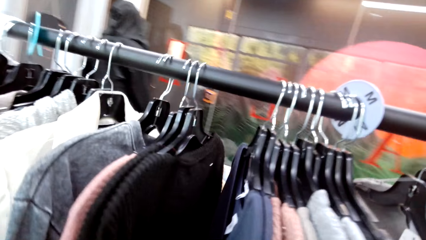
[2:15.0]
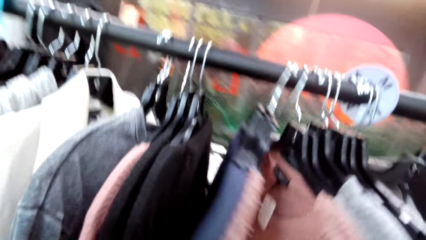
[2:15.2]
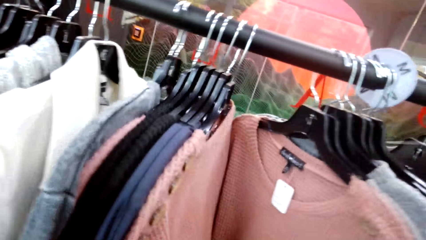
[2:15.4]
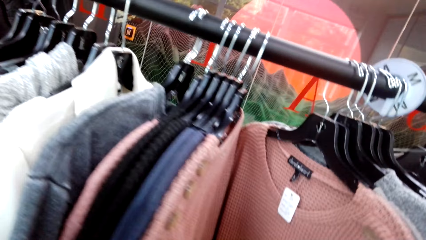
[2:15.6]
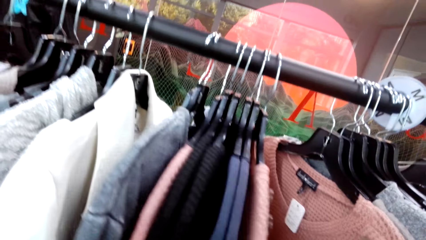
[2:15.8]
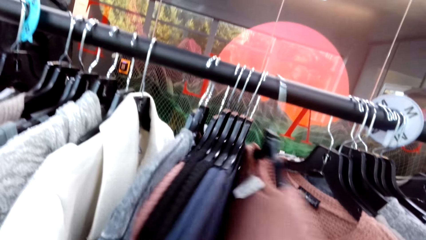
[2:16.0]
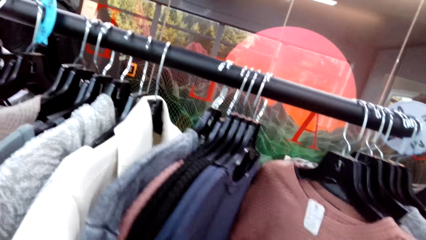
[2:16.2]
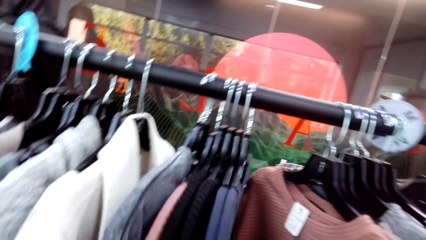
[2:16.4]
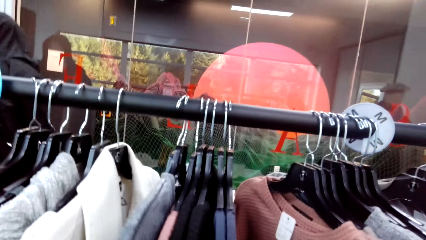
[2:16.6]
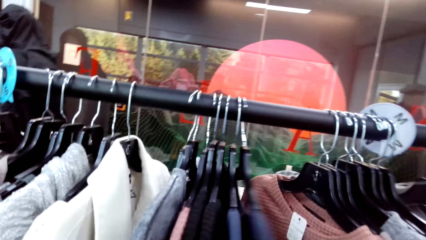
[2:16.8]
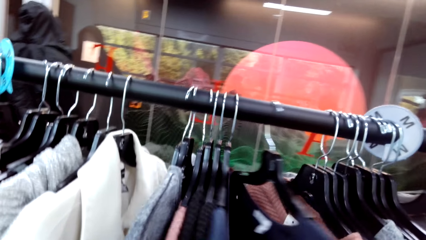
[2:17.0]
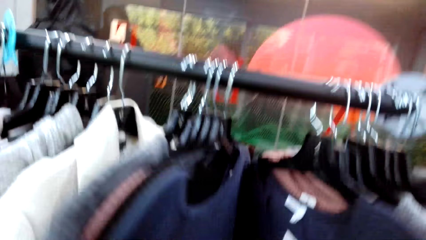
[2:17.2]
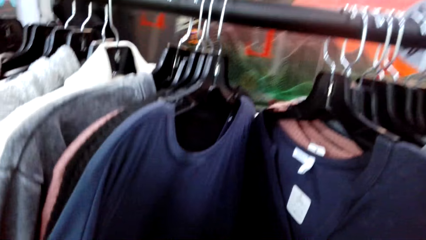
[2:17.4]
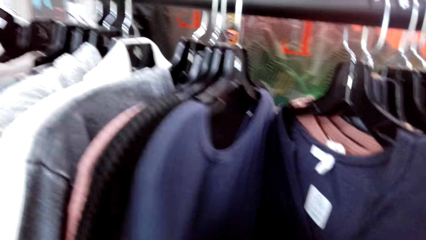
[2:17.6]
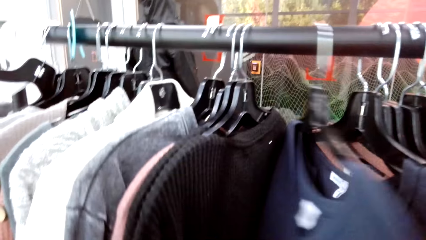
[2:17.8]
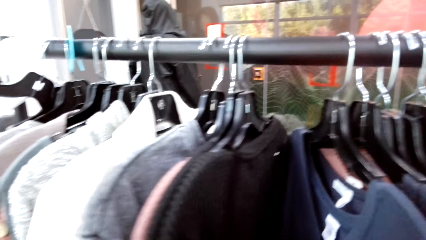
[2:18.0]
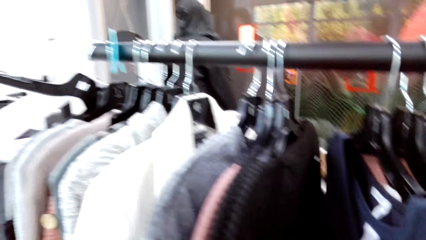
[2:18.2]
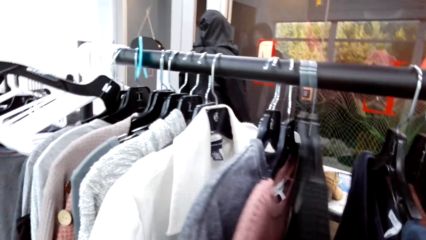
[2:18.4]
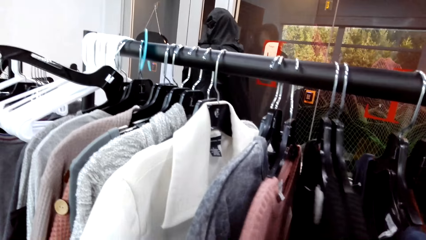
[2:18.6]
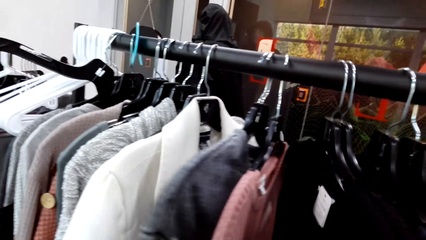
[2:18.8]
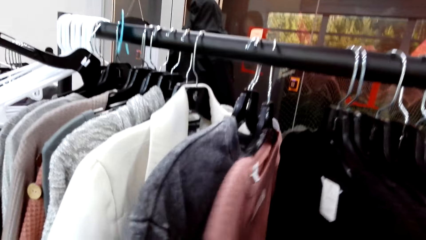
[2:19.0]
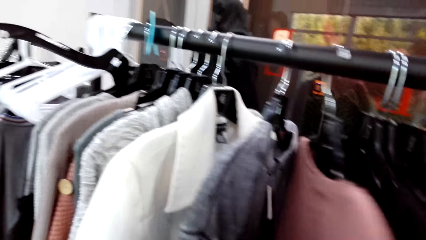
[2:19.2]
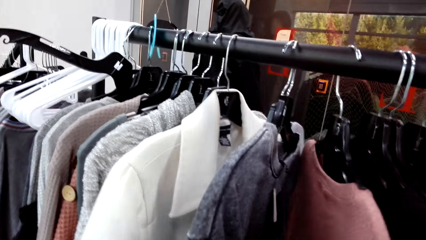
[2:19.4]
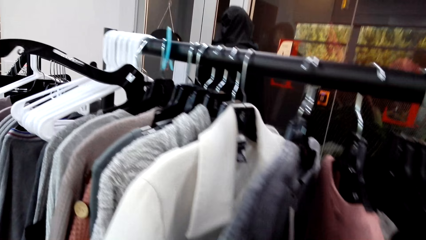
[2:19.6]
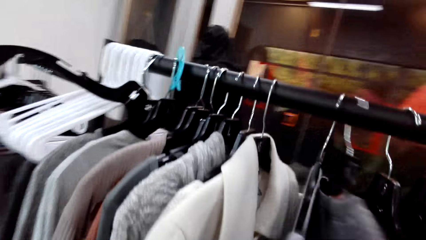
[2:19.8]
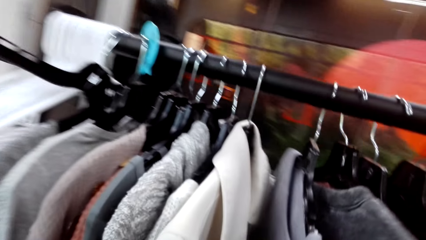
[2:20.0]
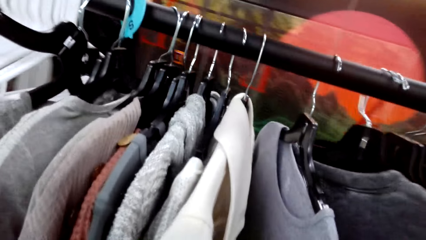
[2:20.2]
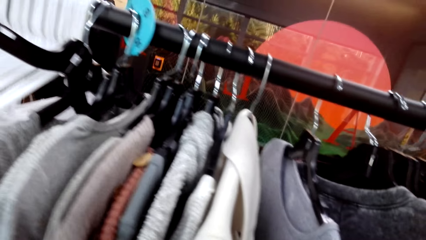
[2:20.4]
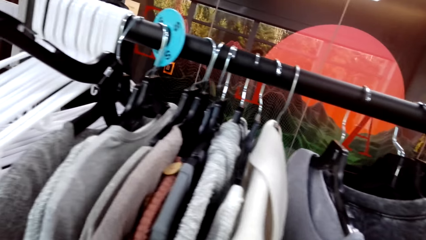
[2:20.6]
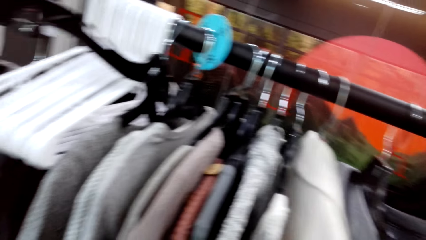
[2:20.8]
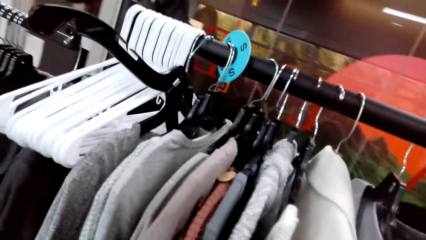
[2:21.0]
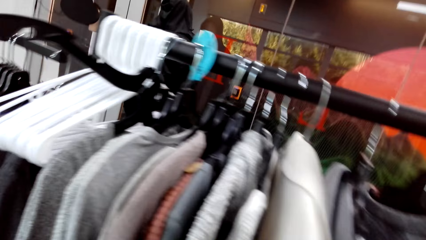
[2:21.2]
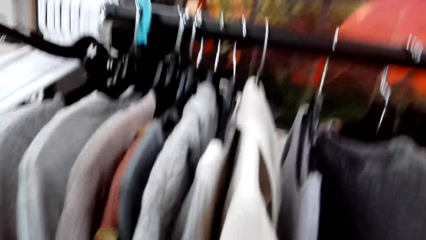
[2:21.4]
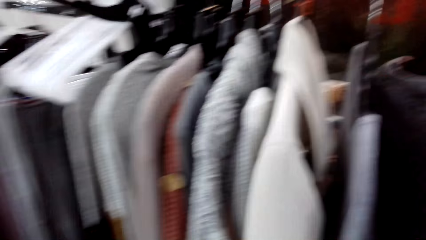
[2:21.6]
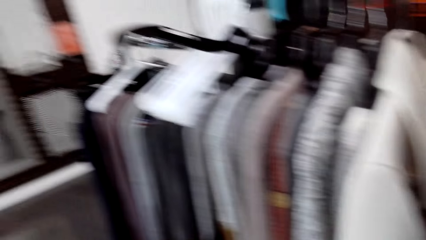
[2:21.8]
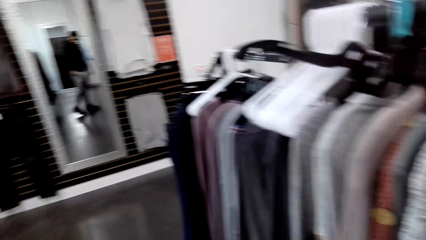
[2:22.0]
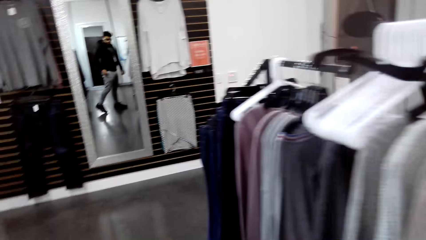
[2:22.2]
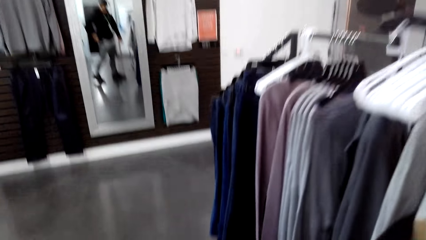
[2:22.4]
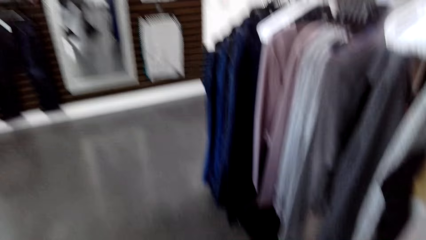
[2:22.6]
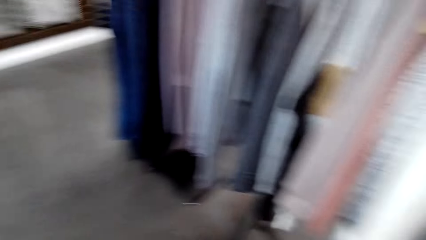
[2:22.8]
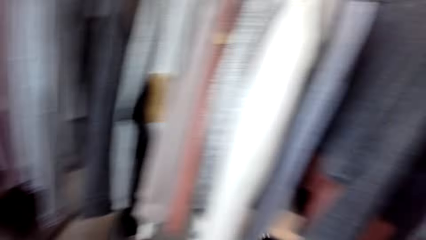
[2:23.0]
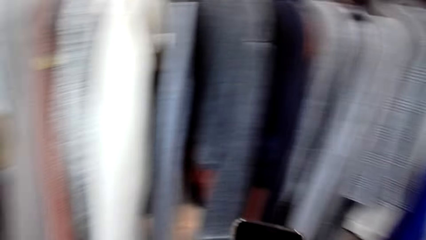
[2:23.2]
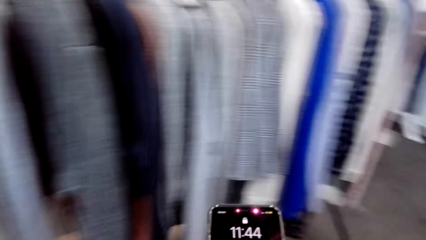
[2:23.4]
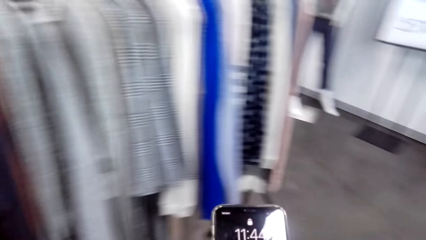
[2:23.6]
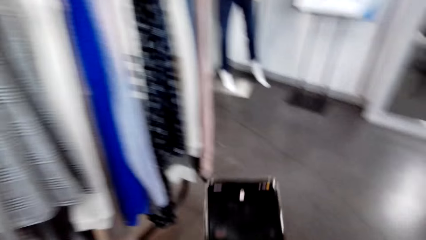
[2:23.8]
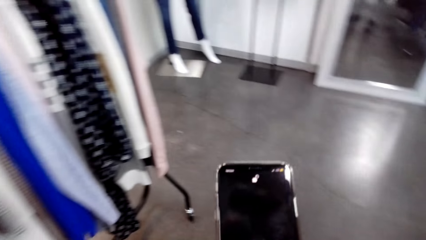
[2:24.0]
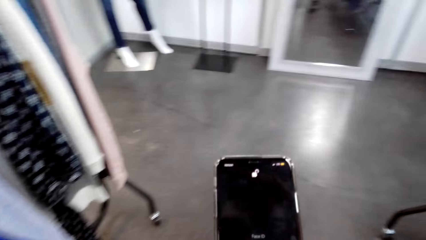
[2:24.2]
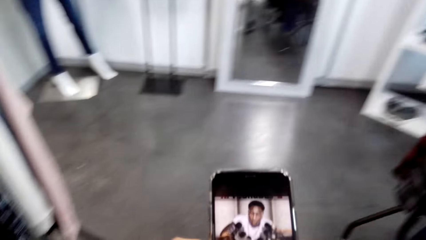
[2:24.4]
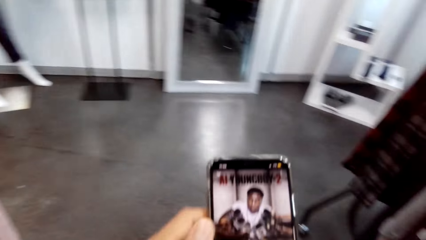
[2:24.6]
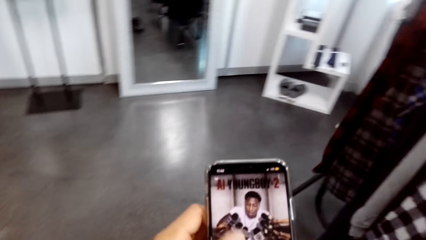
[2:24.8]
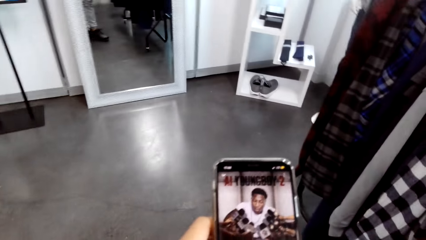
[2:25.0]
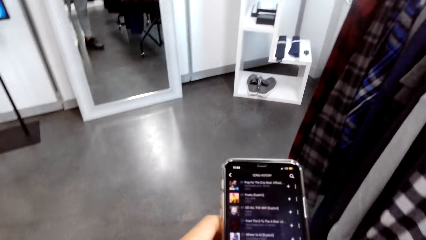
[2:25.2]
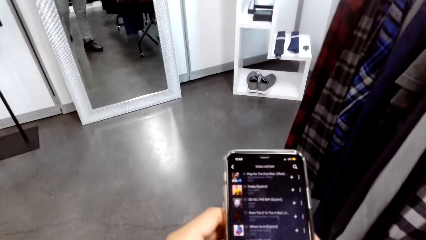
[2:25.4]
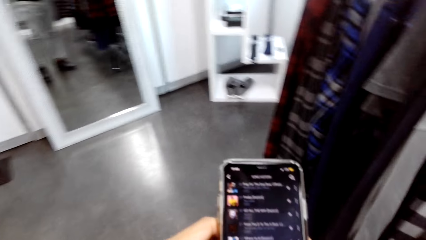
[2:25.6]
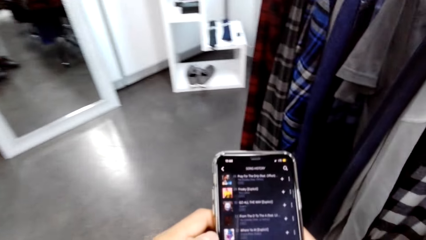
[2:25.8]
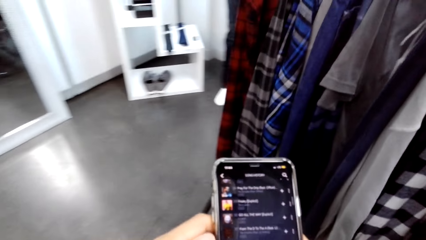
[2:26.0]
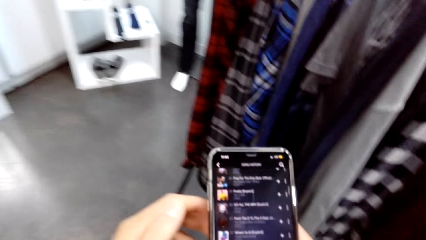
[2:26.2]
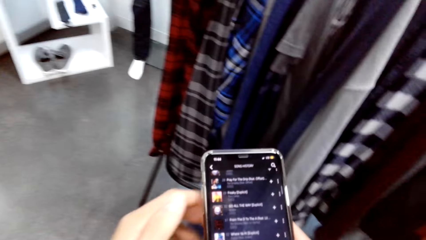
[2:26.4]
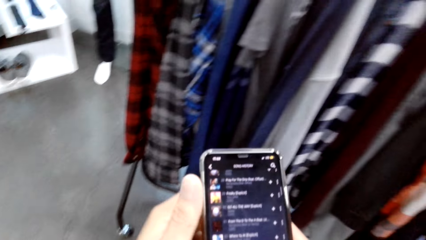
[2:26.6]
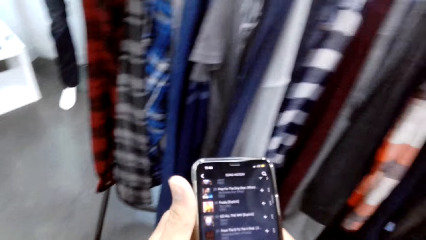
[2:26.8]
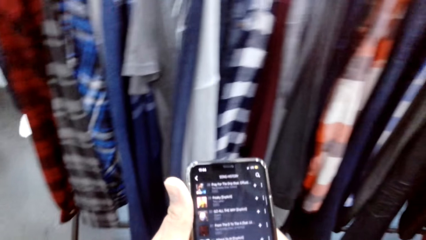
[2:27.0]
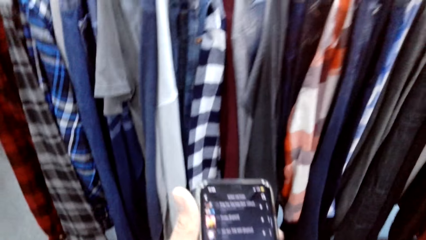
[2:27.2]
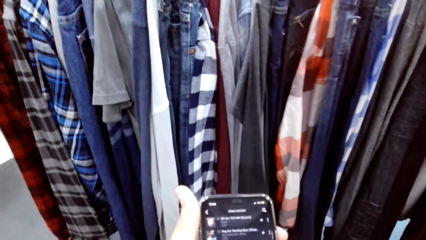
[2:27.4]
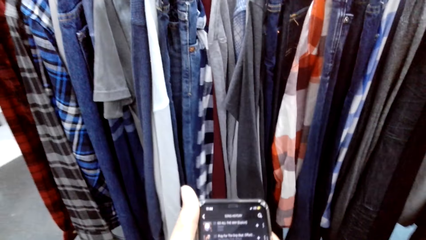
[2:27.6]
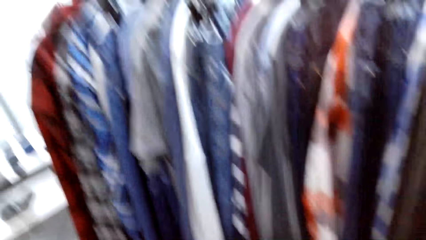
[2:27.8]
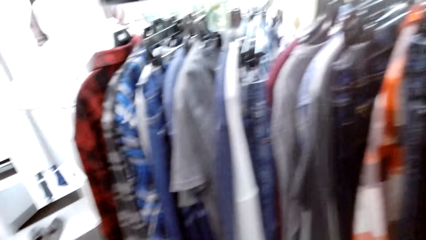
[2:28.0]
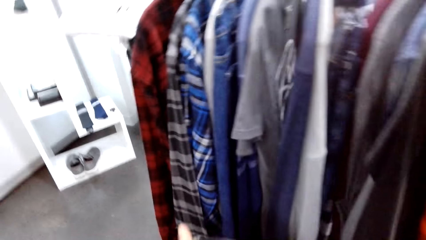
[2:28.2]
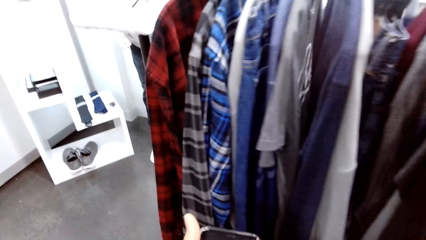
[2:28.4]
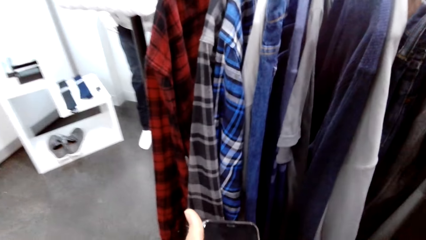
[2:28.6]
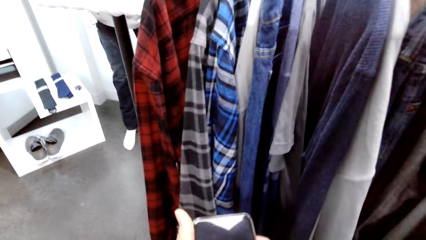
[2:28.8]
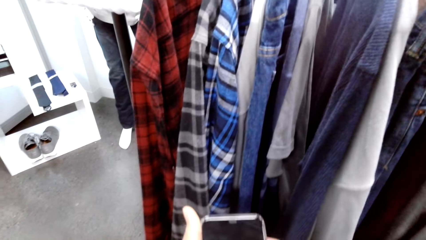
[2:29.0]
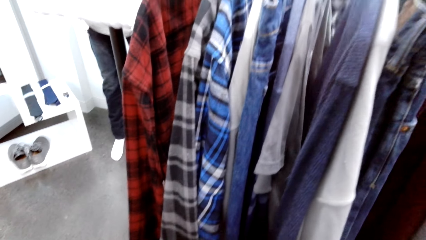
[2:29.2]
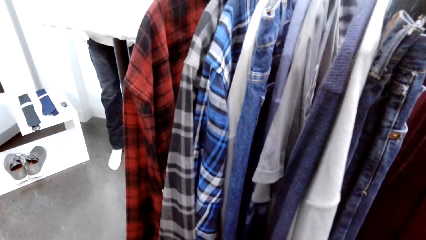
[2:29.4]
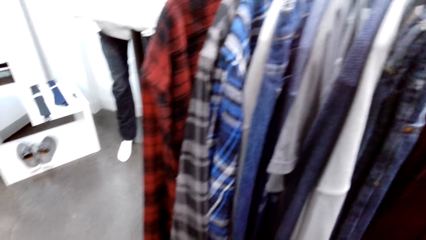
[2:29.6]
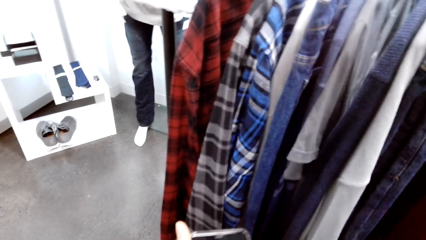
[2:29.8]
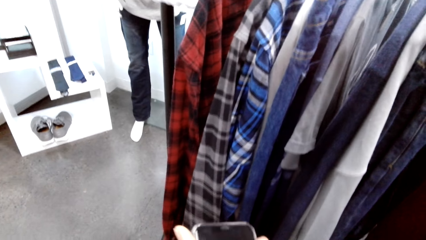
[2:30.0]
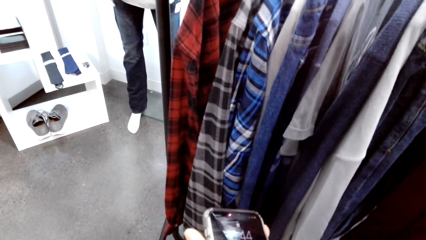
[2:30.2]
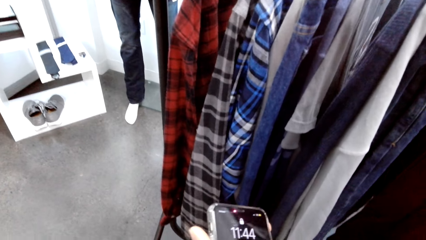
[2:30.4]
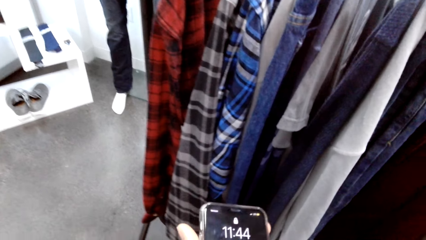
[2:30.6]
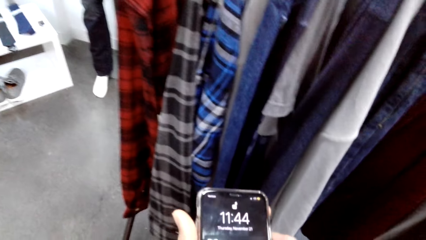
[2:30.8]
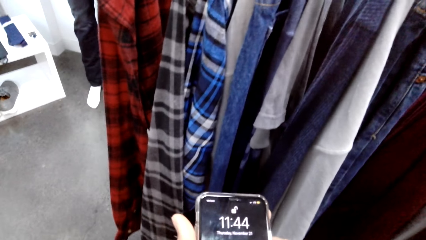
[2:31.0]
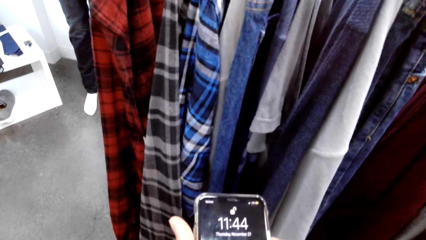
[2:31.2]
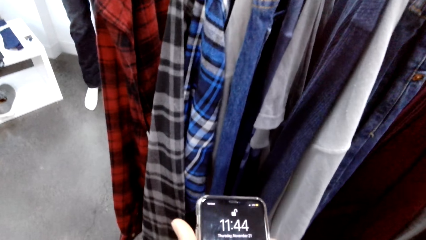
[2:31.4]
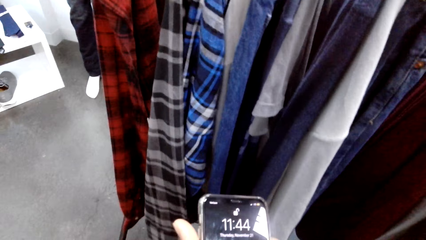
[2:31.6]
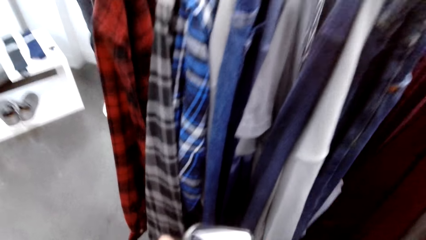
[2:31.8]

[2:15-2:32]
A person walks around. The camera wearer looks around. They scroll a phone. They look at the phone. They walk around. They scroll the phone. They walk around. They scroll the phone. They operate the phone with the left hand.
